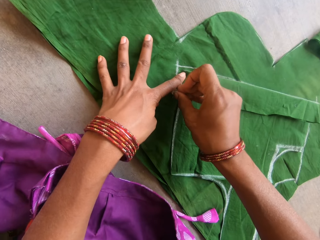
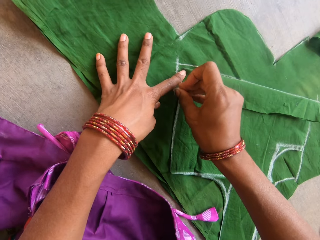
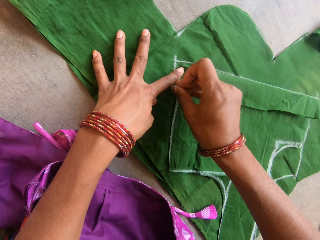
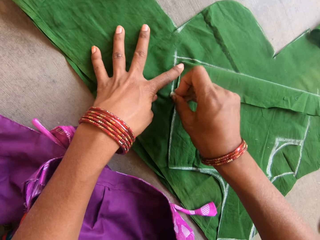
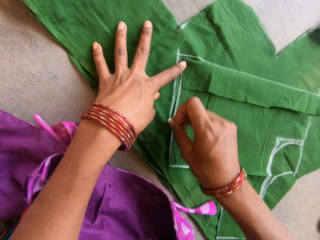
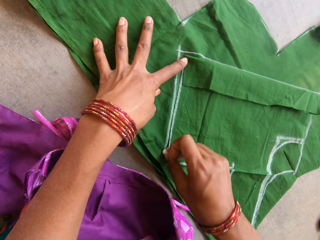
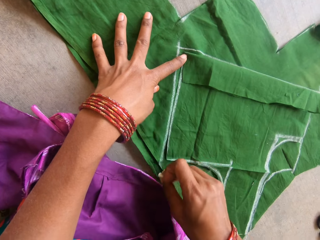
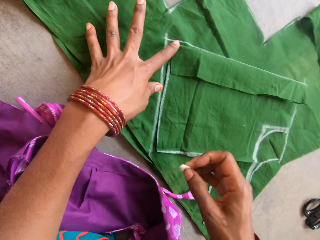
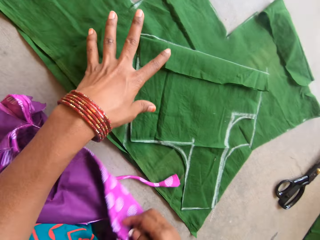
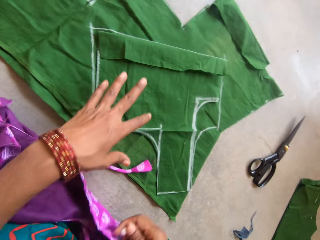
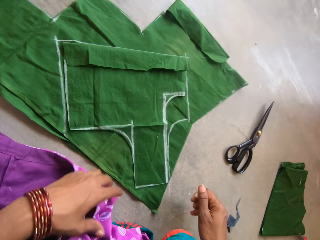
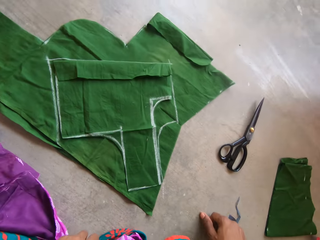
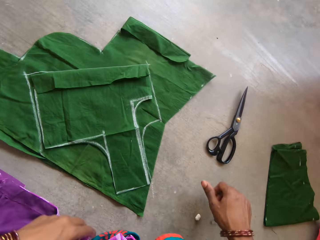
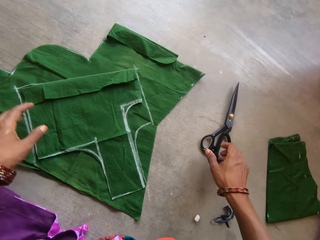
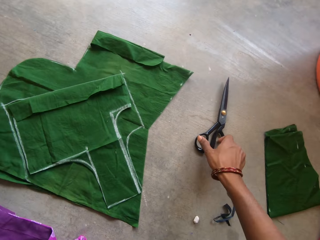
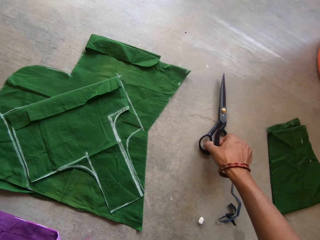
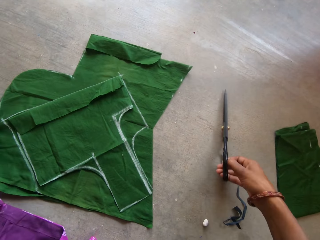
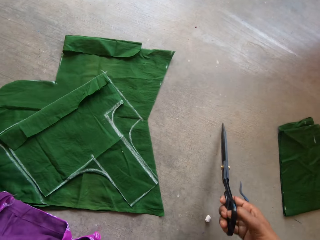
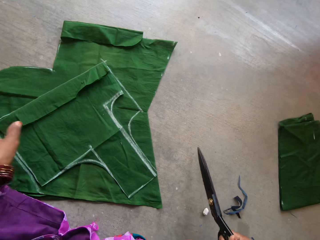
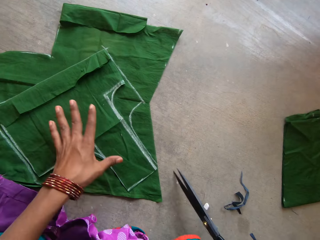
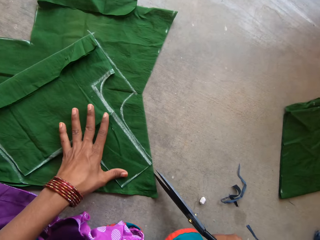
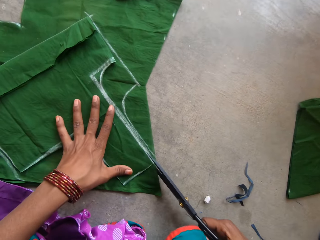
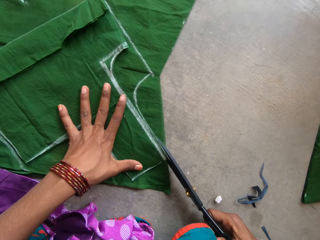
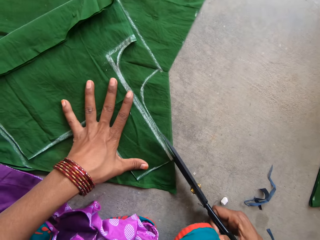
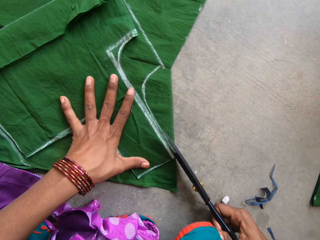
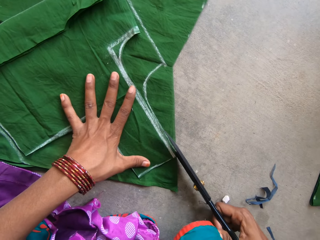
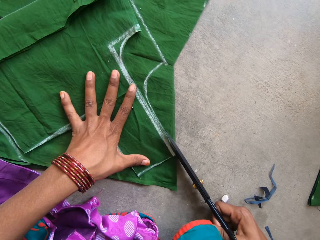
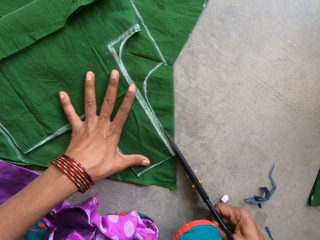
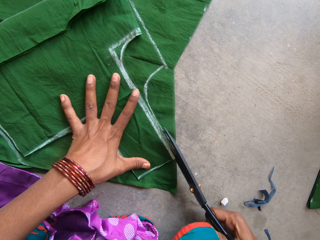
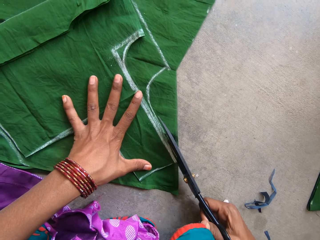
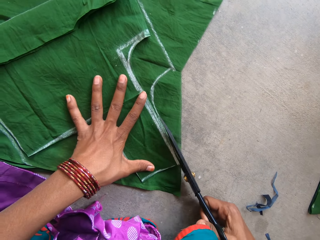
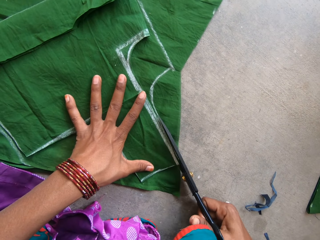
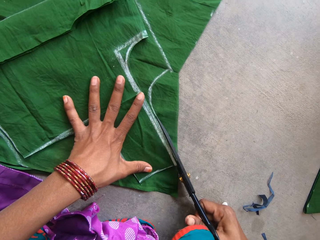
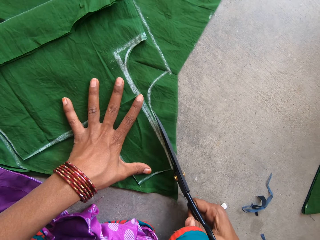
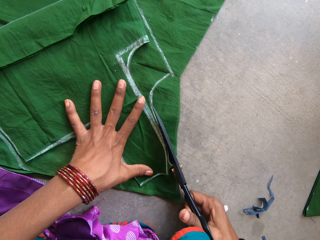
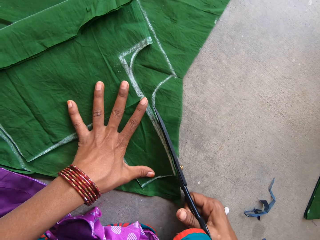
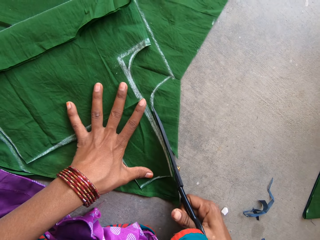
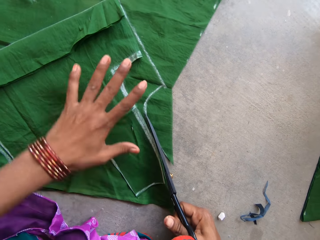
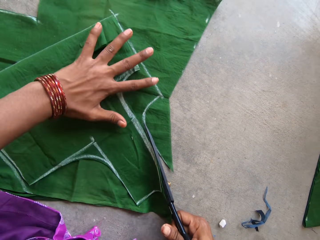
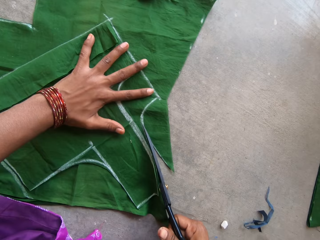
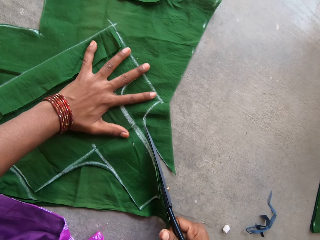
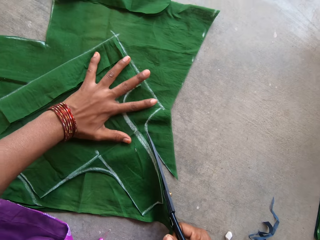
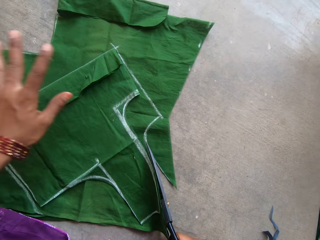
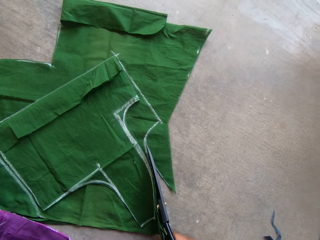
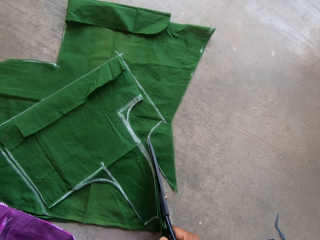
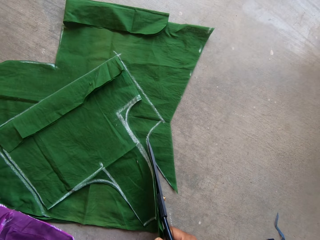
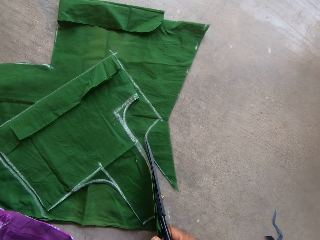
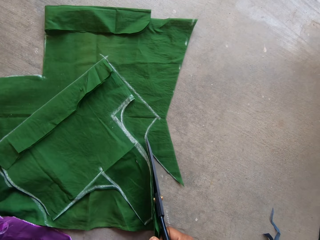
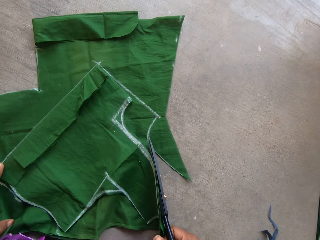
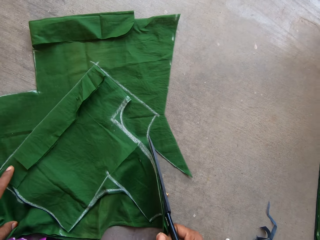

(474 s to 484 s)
The camera wearer drops the chalk on the floor with the right hand. They pick up the scissors on the floor with the right hand. They cut the piece of green cloth with the scissors with both hands.

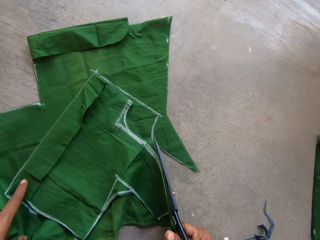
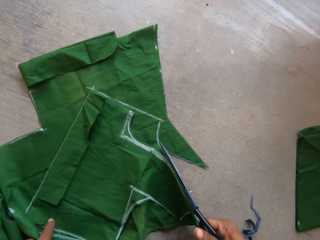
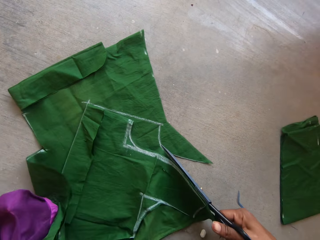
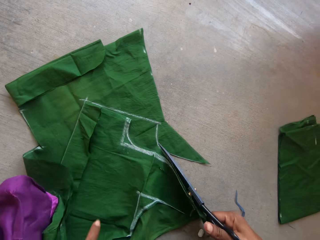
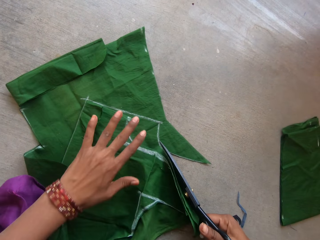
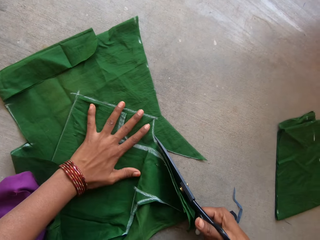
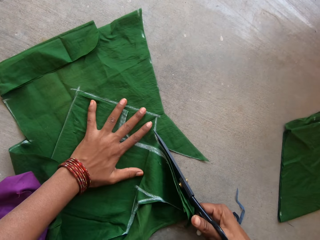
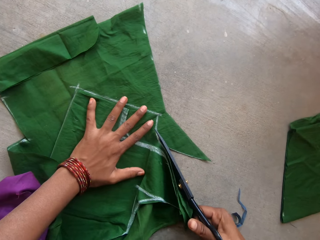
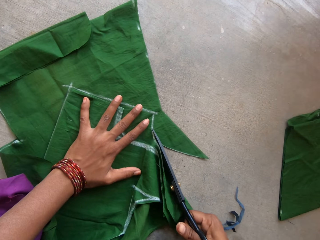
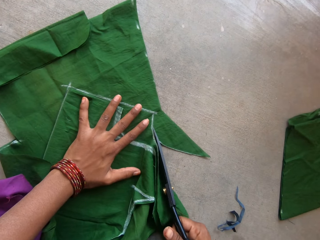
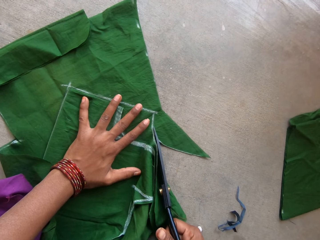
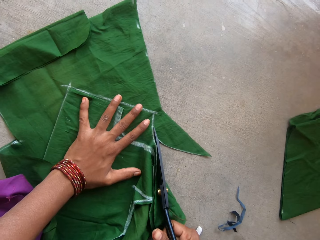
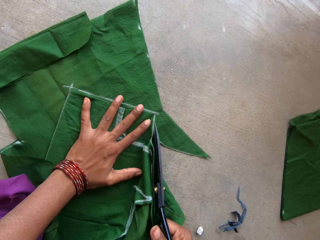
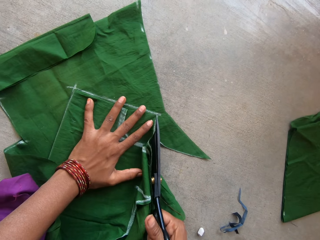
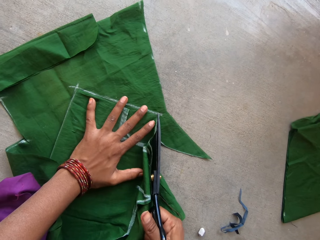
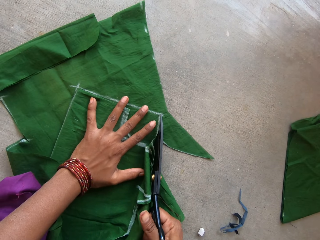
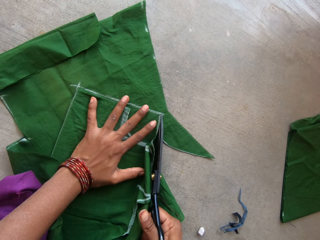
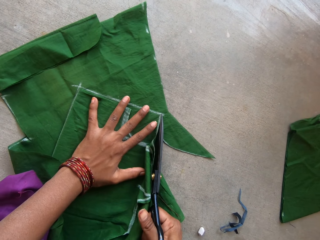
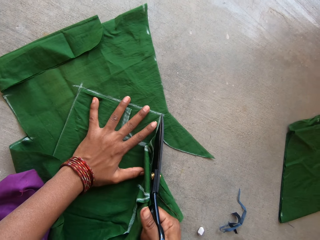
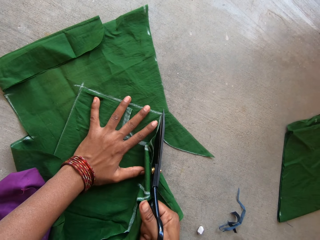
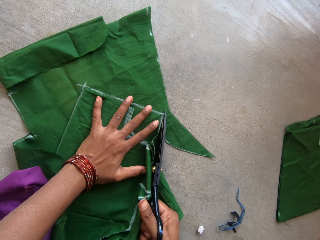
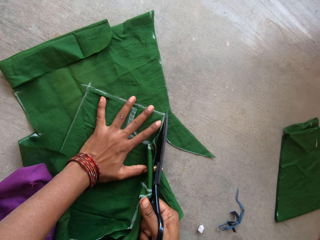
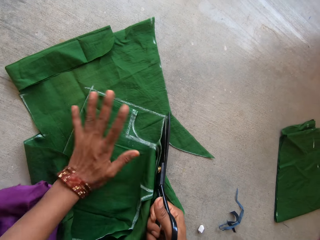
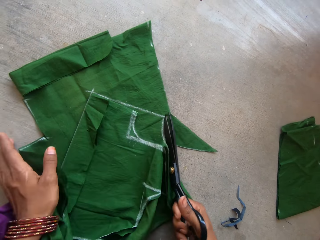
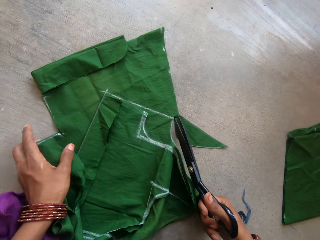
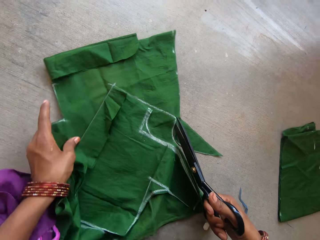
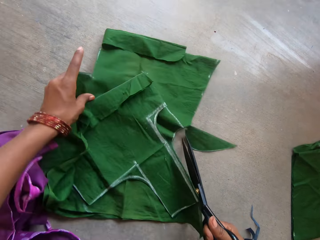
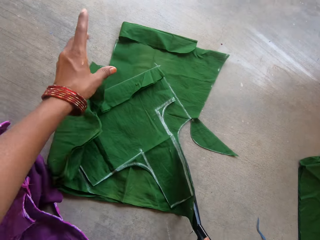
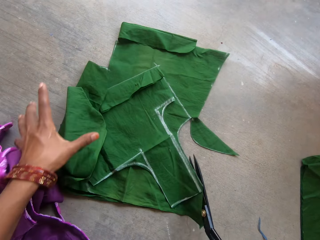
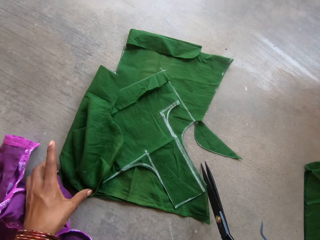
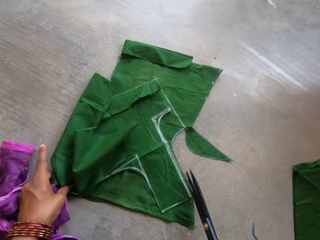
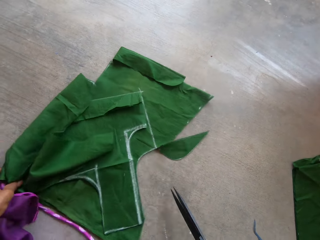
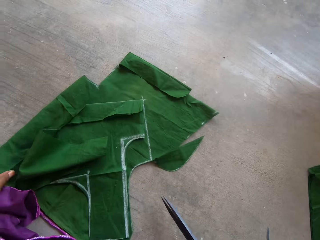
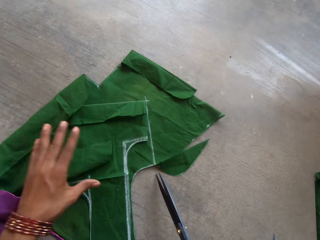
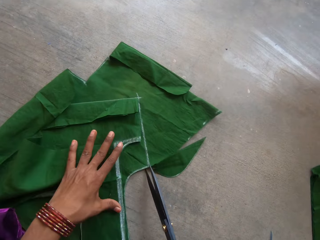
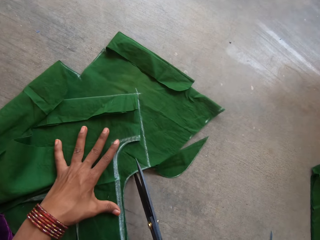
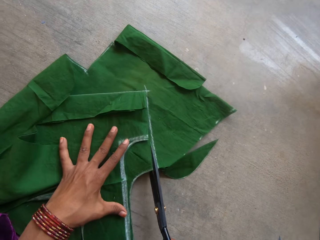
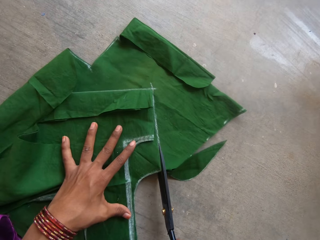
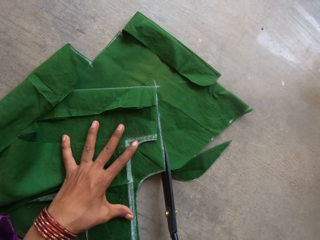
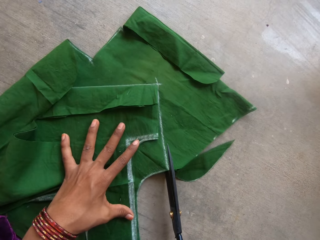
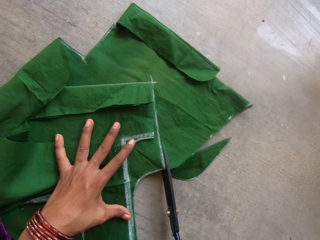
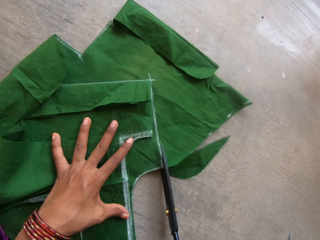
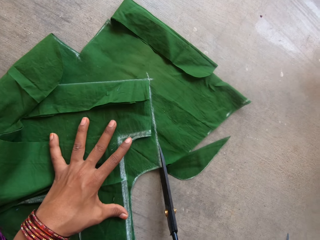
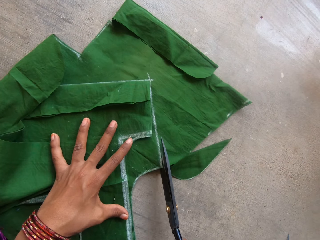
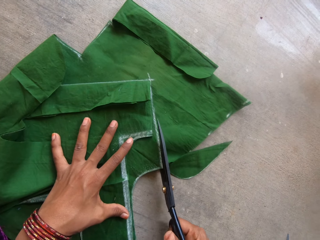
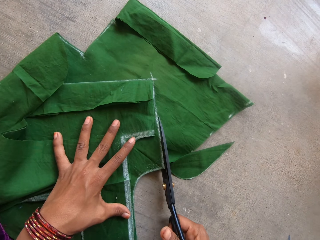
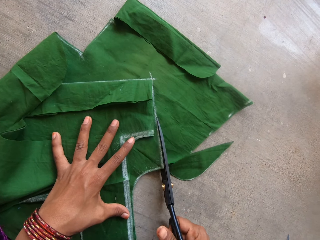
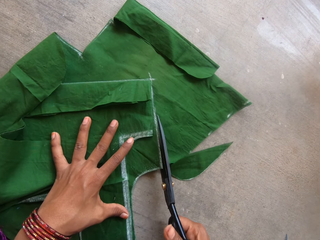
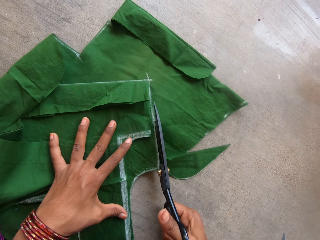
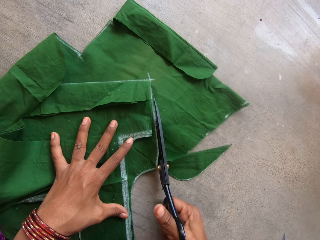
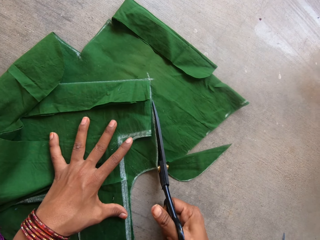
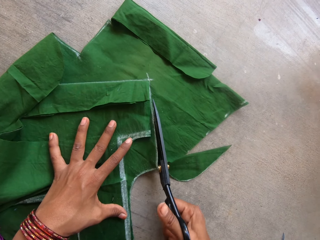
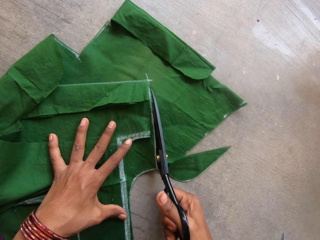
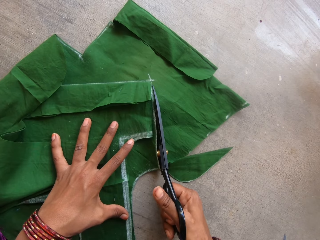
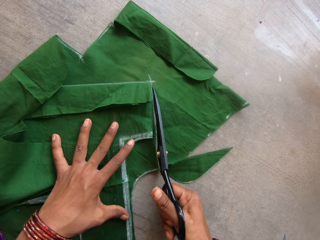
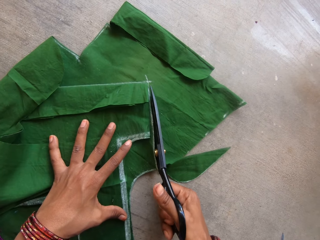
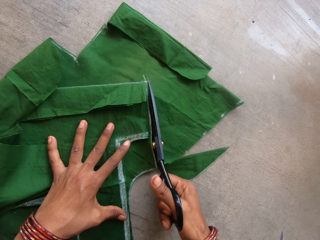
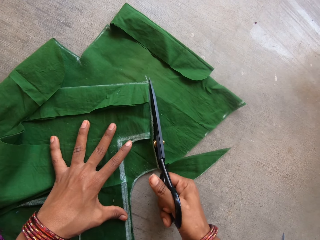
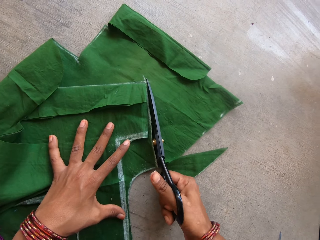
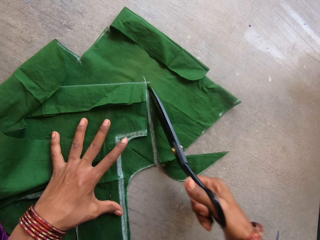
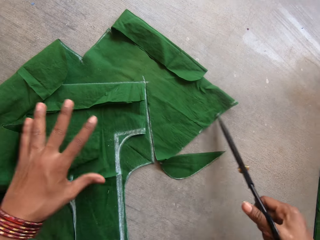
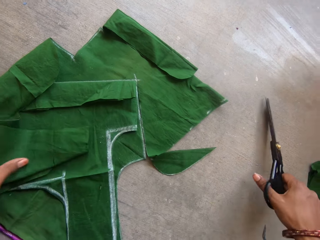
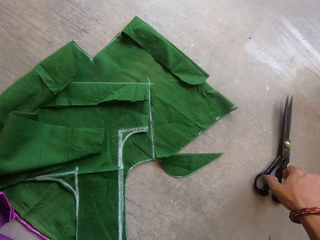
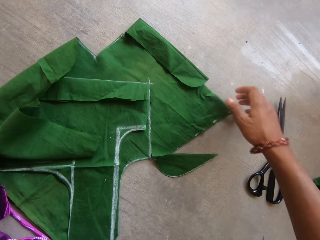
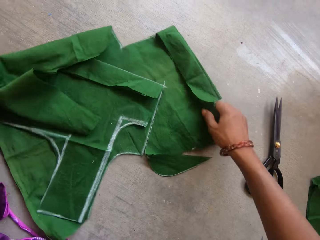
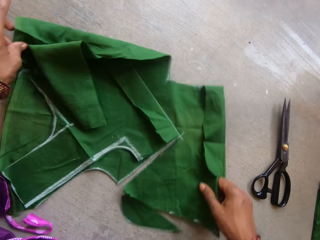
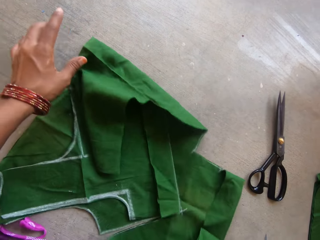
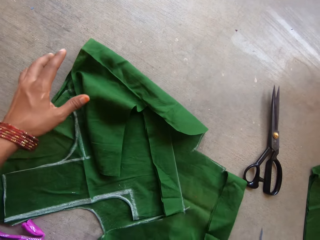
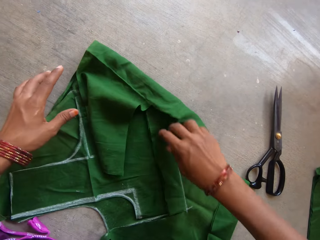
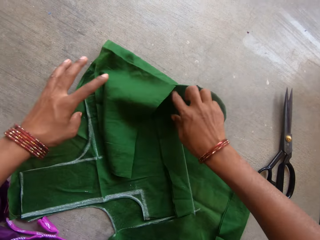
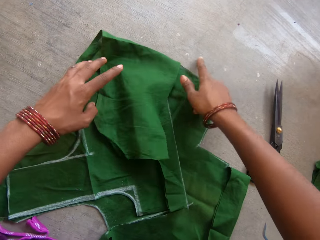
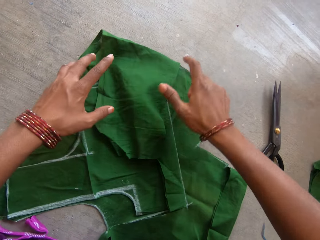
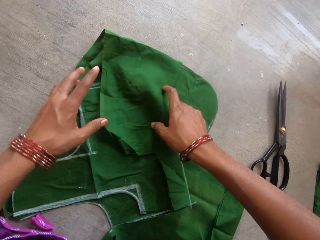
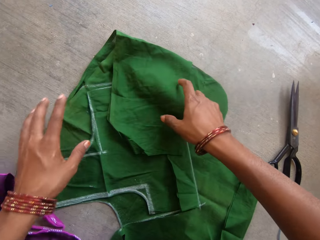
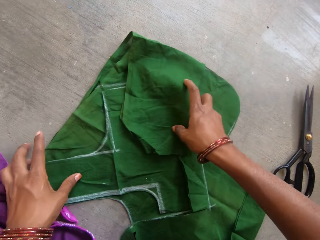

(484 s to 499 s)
The camera wearer turns the green cloth. They cut a part of the green cloth. They turn the green cloth. They cut a part of the green cloth. They drop the scissors on the floor with the right hand. They straighten the piece of cloth with both hands. They turn the green cloth.
